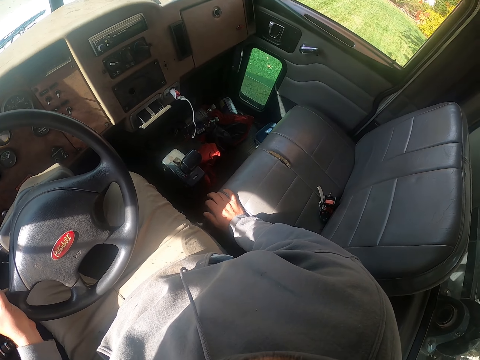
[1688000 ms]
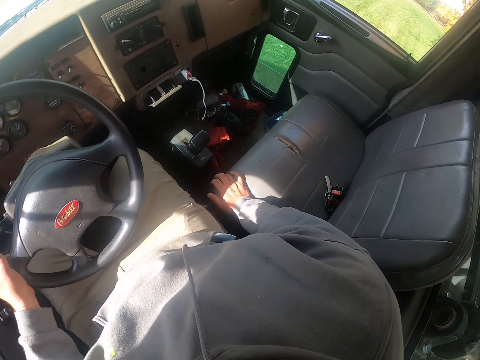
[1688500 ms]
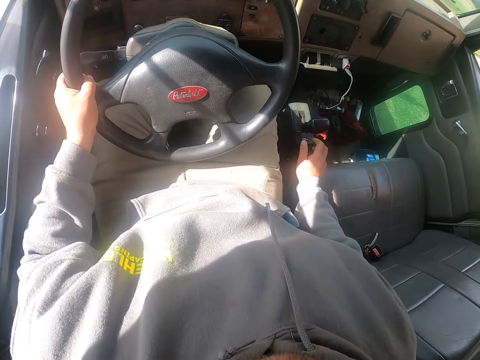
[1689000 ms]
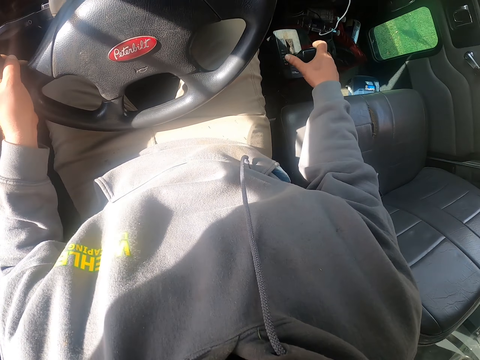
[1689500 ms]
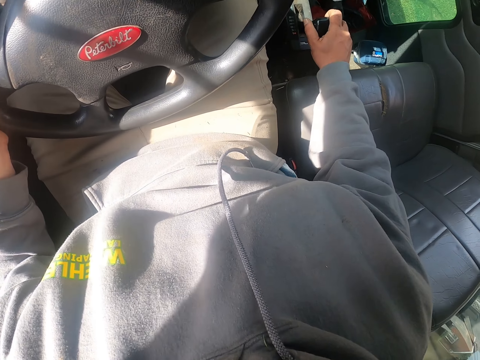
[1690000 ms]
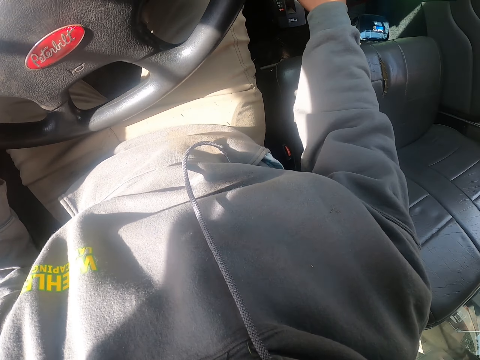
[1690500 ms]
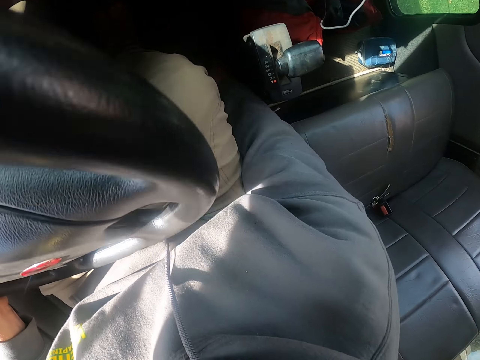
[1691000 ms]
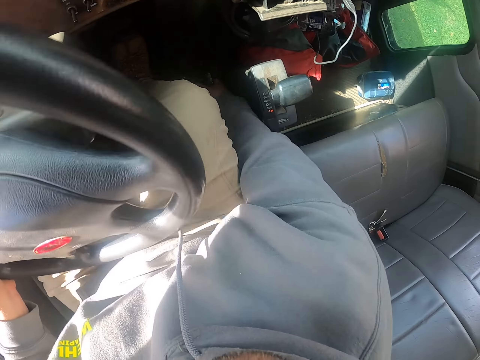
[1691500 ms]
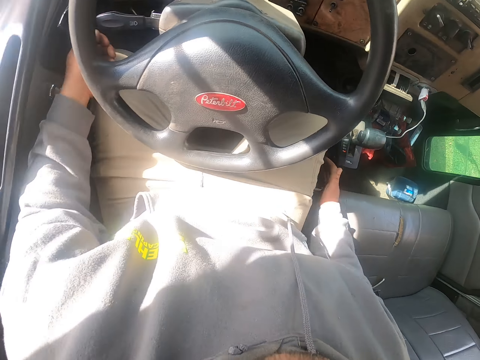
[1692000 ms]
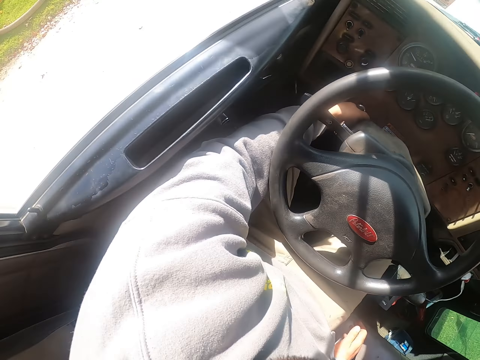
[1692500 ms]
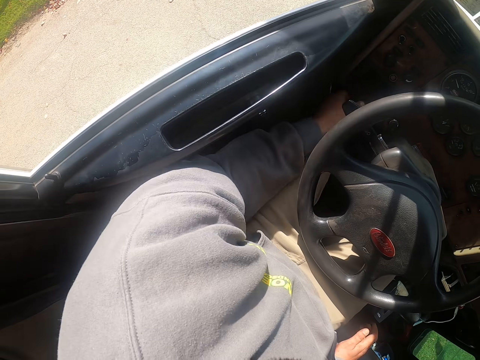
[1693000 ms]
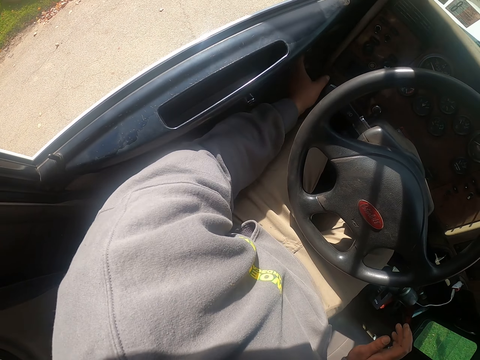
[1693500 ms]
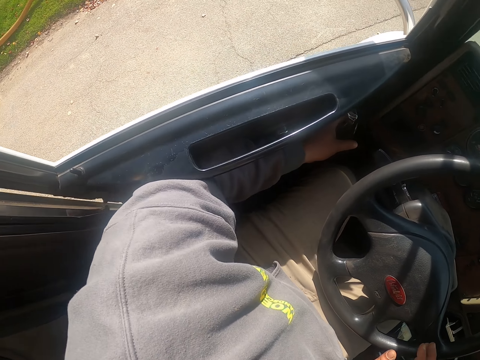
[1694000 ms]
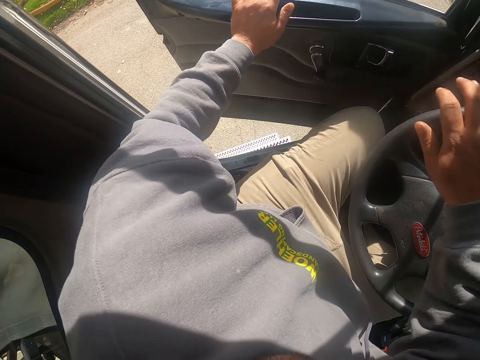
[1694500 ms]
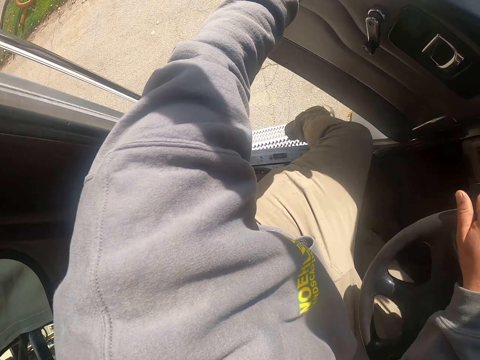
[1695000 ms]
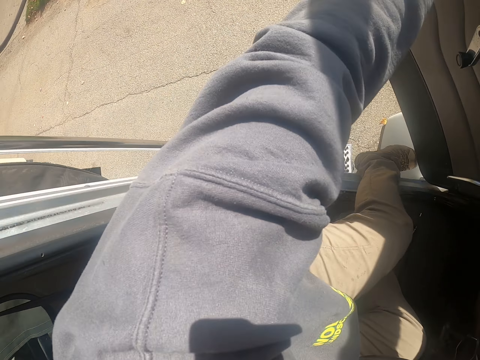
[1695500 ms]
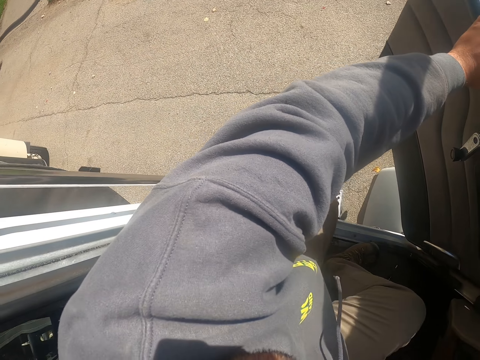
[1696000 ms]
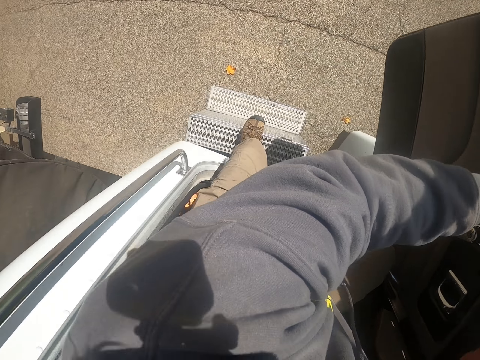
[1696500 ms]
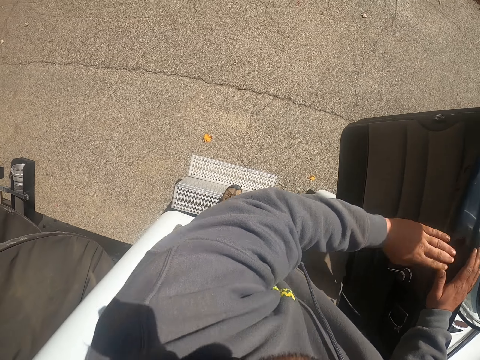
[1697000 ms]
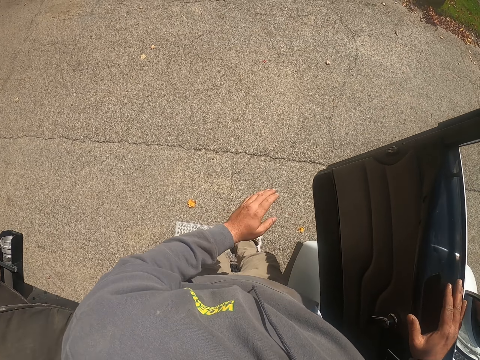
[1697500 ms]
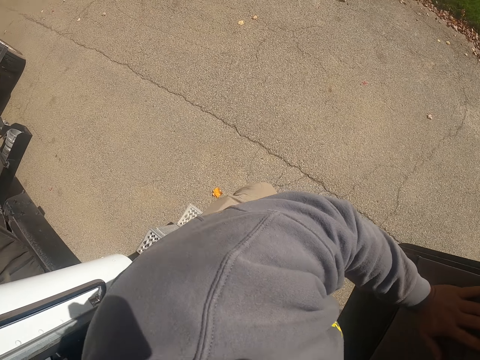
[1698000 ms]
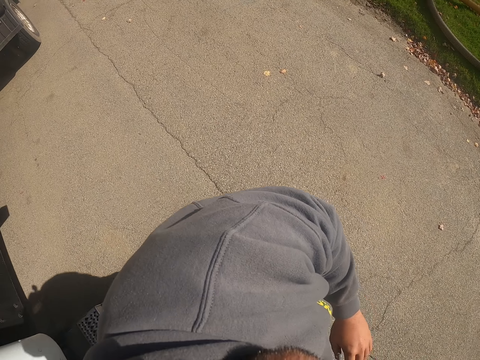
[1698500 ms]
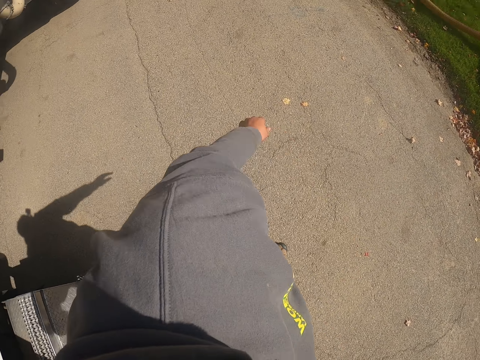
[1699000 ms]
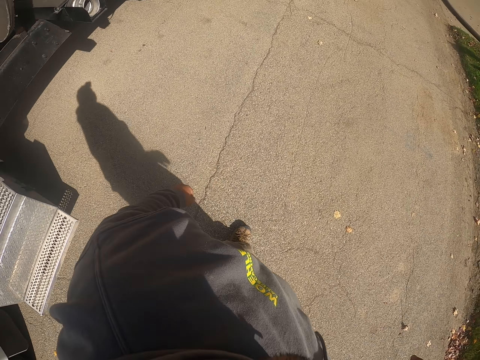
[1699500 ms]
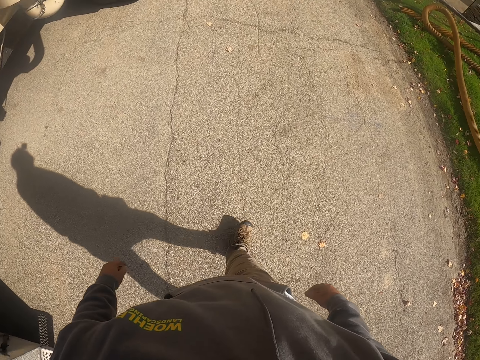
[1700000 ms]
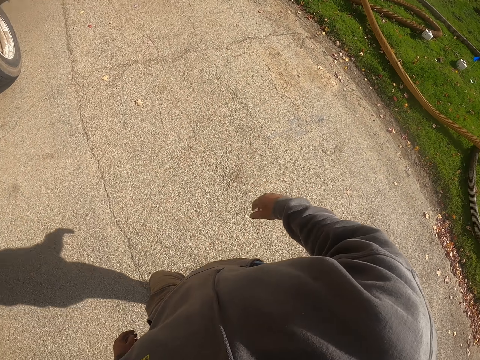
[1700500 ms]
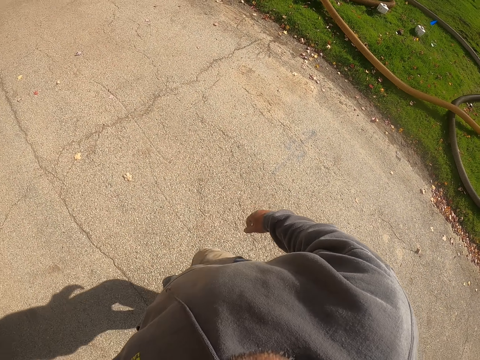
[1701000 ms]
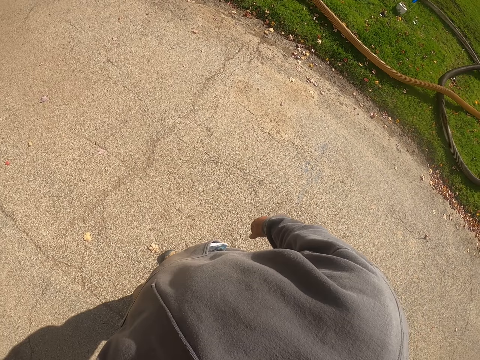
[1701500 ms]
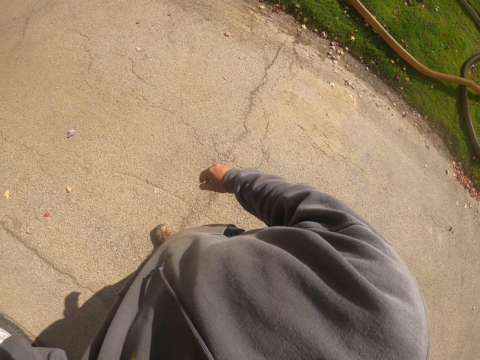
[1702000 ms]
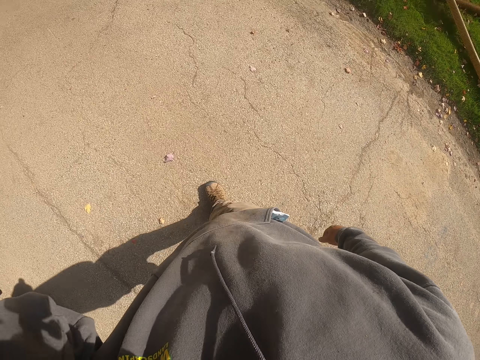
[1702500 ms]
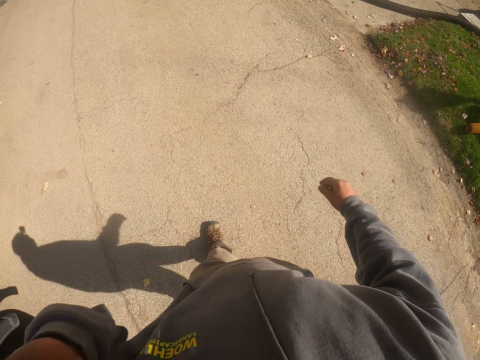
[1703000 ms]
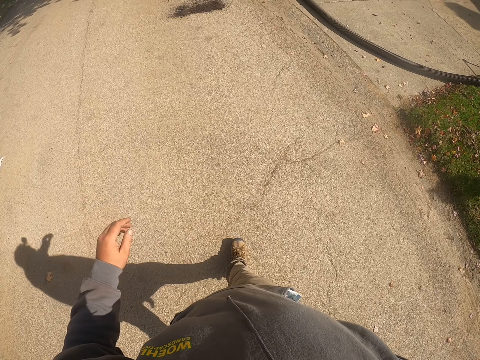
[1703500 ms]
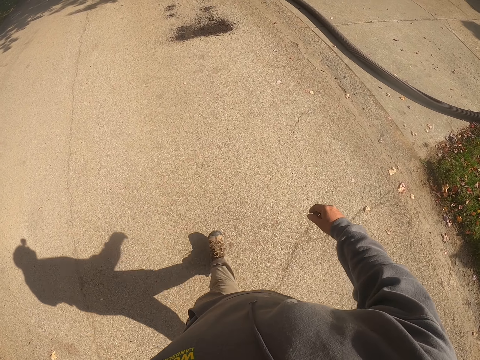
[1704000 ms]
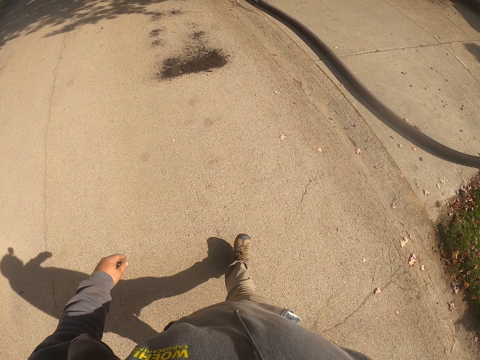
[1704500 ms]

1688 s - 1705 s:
The camera wearer moves the gear. They open the car door. They climb down the truck. They walk around the compound on a driveway.

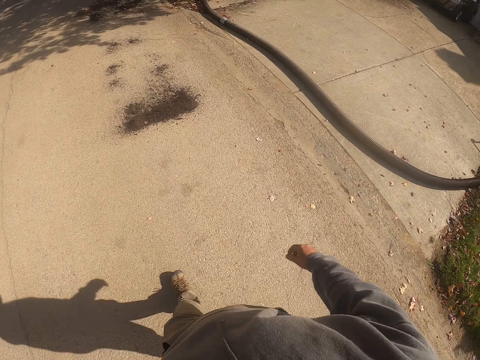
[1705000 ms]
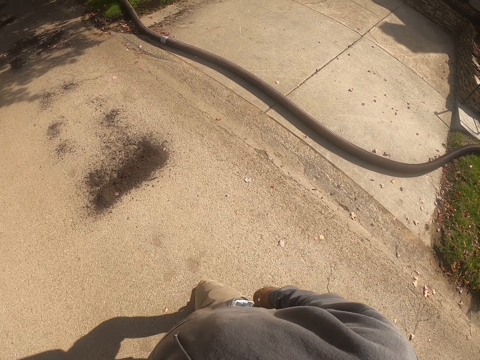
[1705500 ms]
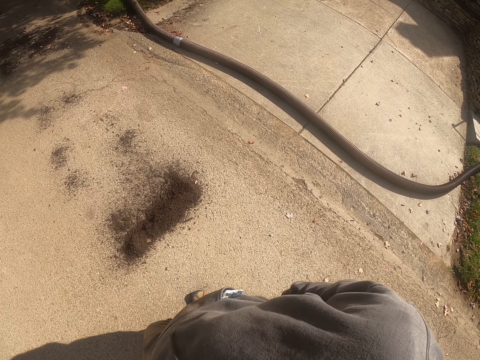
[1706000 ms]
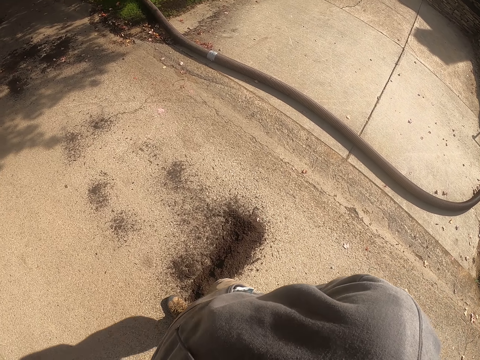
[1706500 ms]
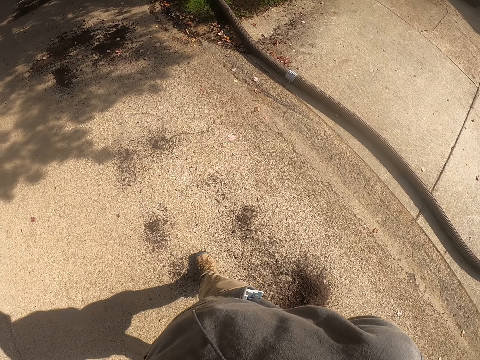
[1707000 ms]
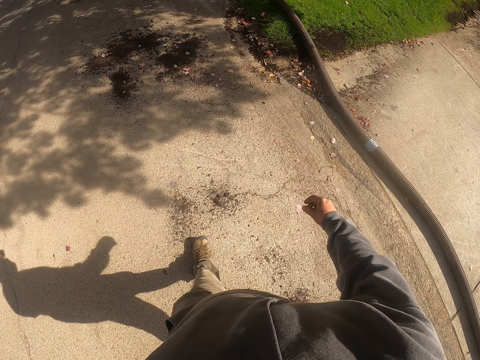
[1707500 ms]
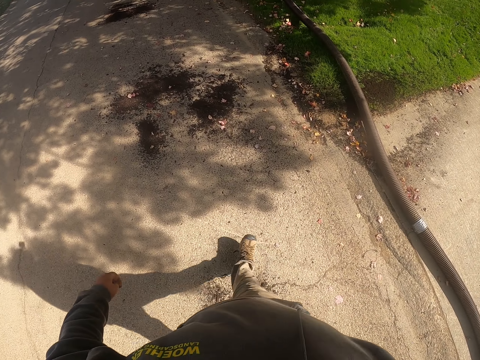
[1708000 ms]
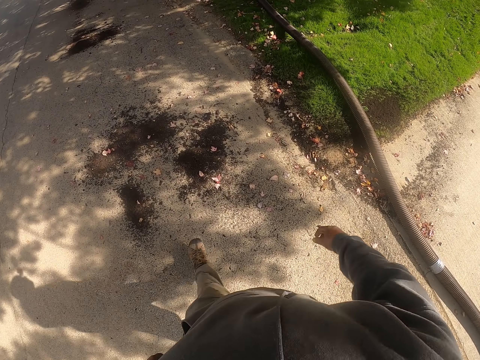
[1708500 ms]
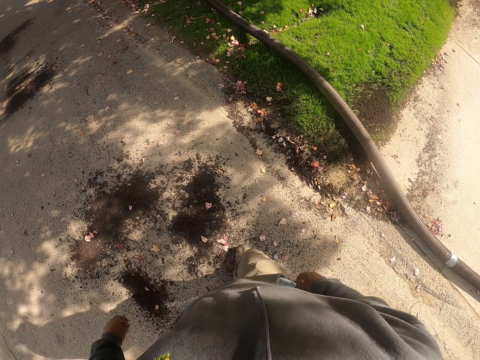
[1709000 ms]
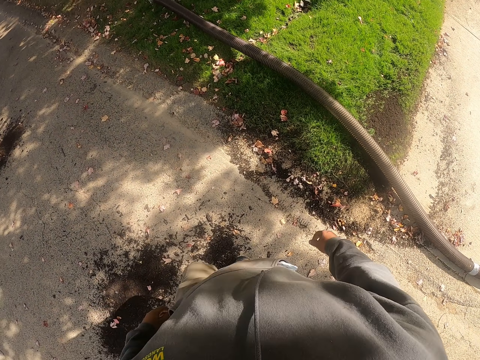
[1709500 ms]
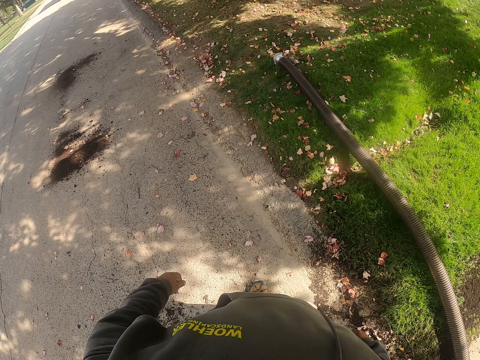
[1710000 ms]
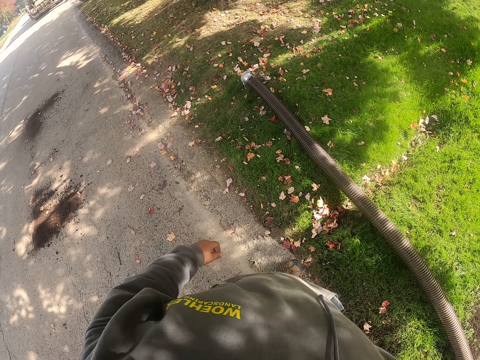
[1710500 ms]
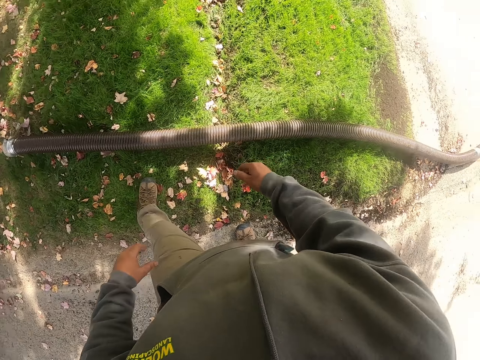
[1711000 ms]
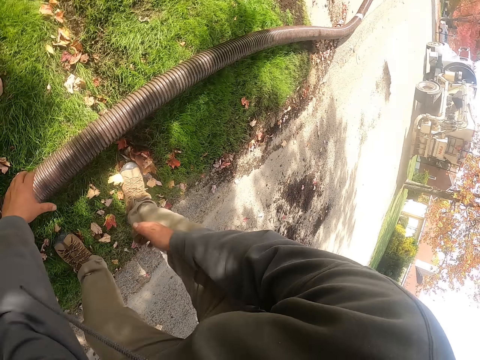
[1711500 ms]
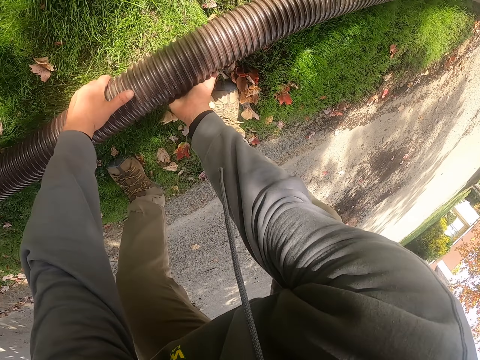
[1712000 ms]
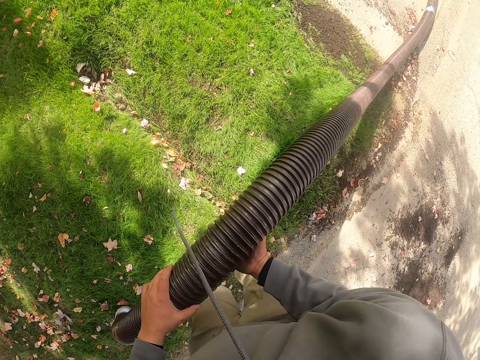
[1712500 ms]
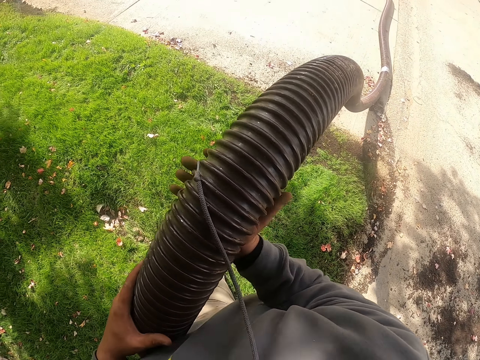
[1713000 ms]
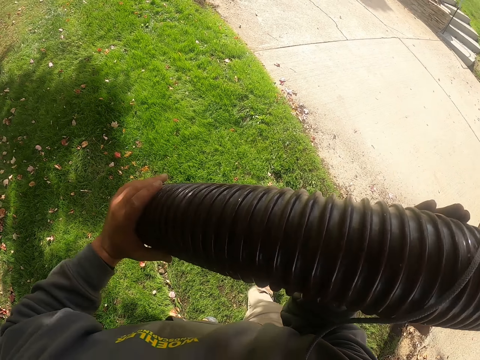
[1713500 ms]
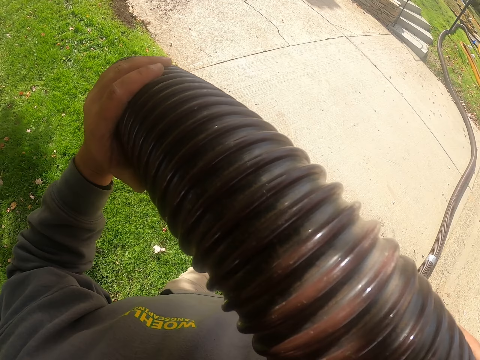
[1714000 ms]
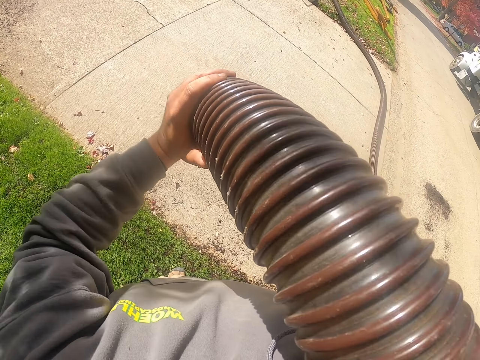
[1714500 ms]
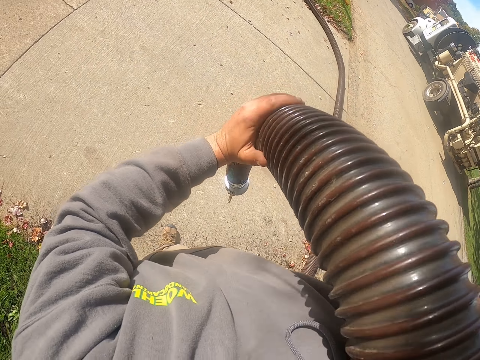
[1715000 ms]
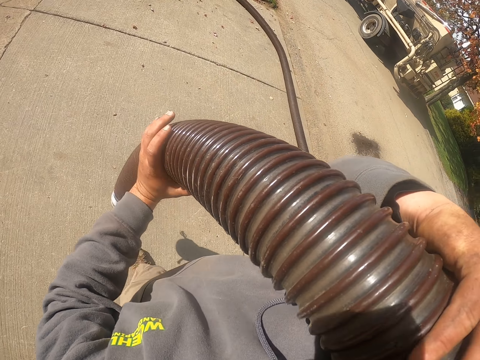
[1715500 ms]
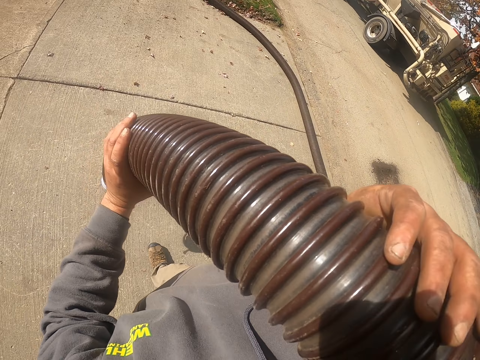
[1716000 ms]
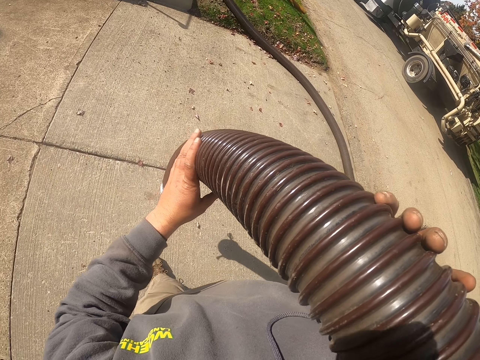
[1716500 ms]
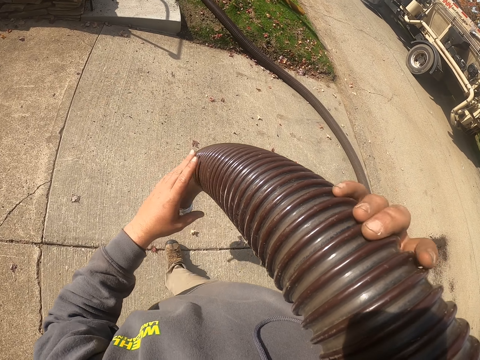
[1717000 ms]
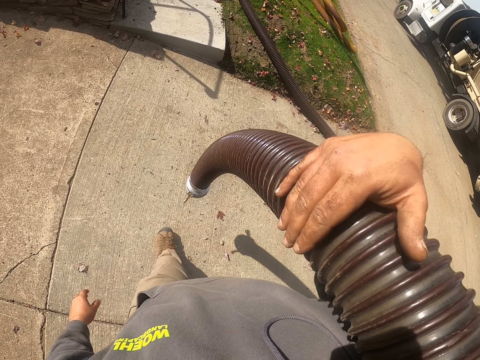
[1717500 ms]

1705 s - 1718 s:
The camera wearer lifts the pipe. They walk around the compound to the driveway.
